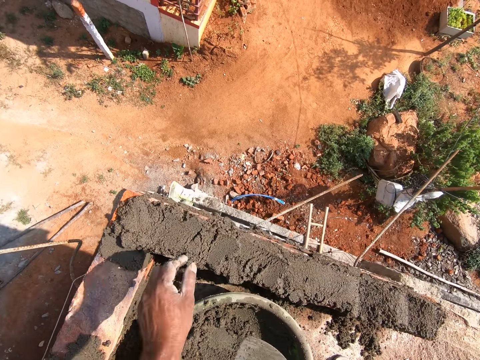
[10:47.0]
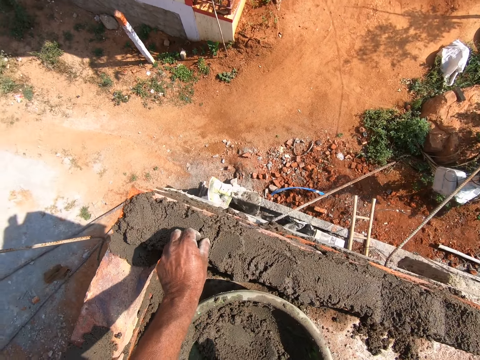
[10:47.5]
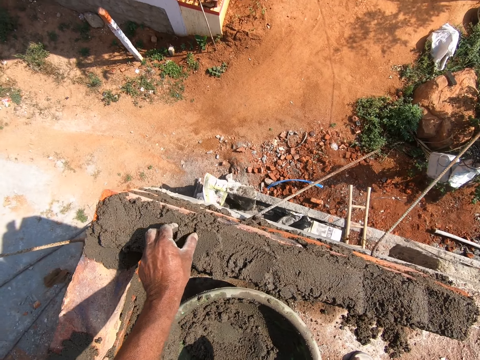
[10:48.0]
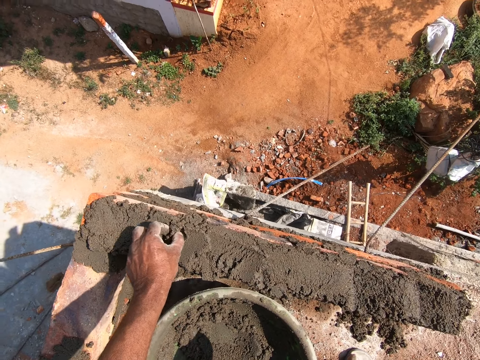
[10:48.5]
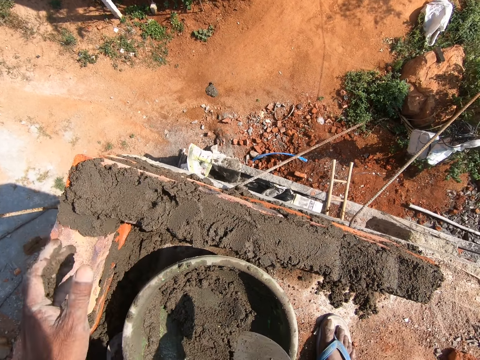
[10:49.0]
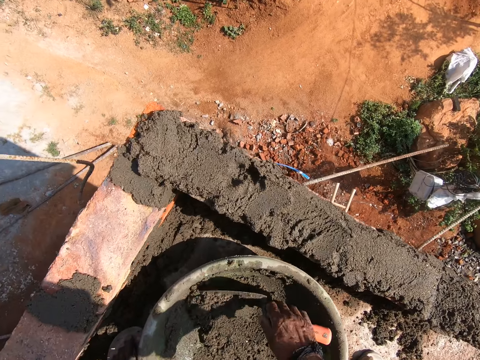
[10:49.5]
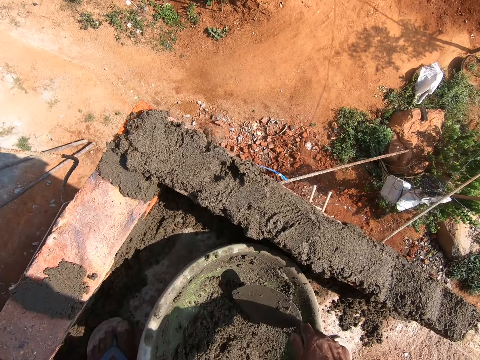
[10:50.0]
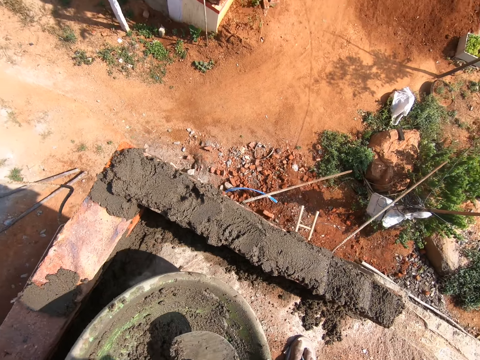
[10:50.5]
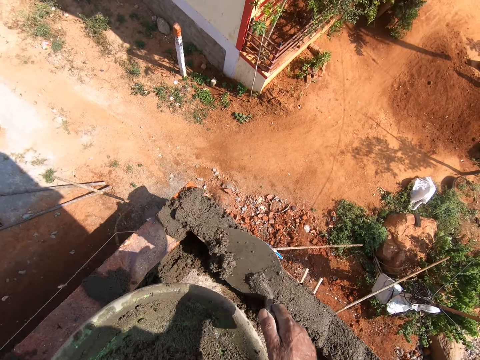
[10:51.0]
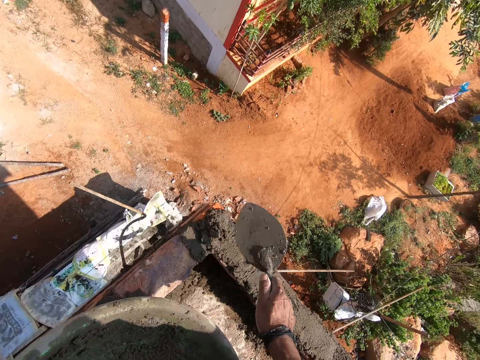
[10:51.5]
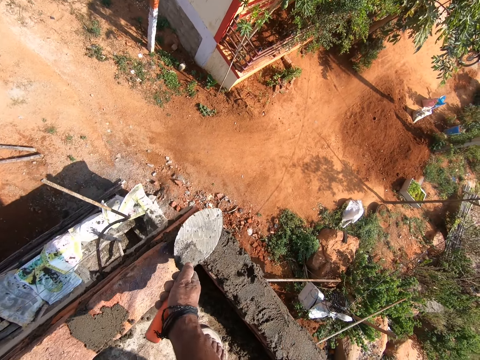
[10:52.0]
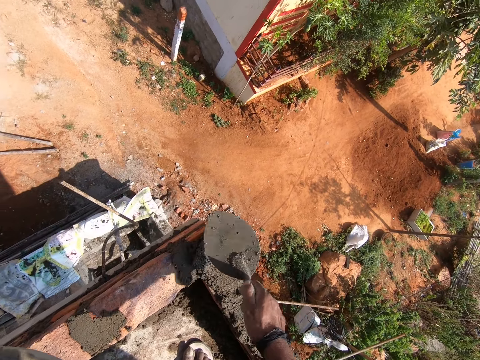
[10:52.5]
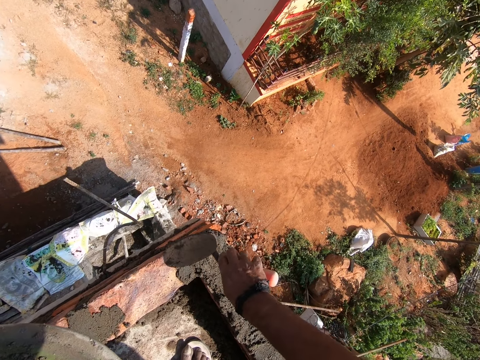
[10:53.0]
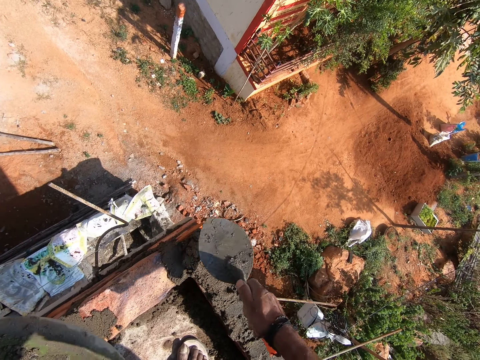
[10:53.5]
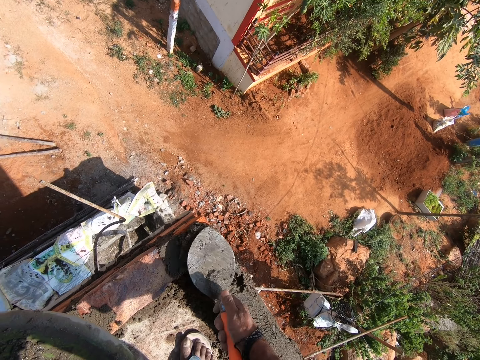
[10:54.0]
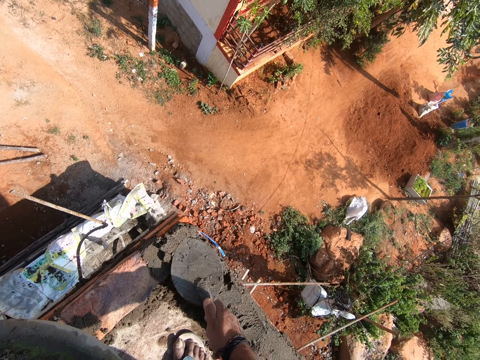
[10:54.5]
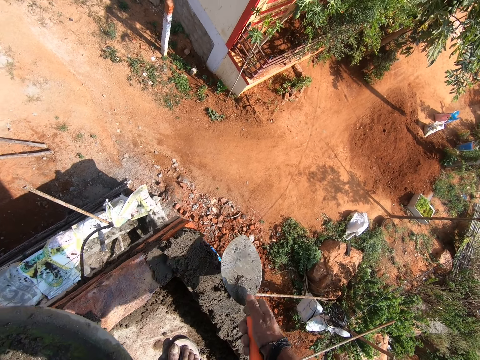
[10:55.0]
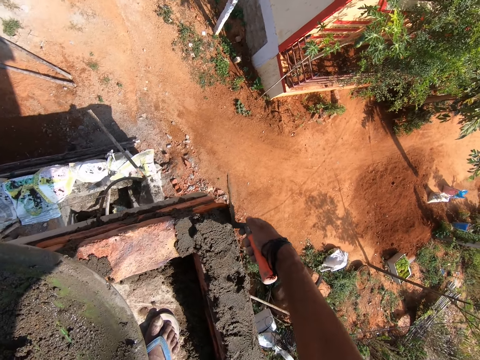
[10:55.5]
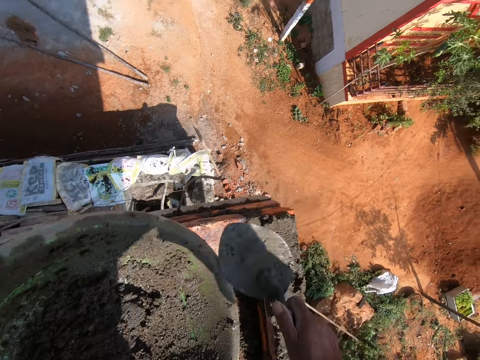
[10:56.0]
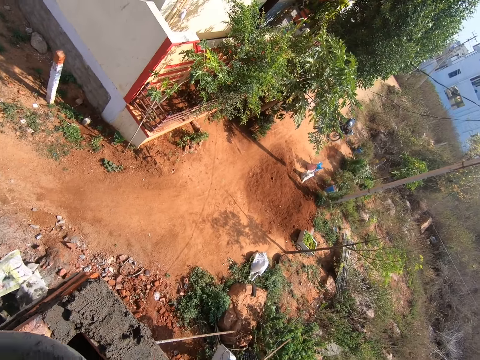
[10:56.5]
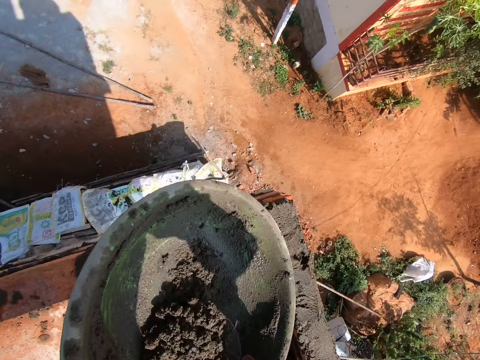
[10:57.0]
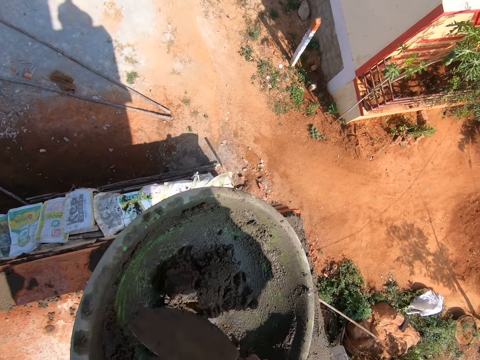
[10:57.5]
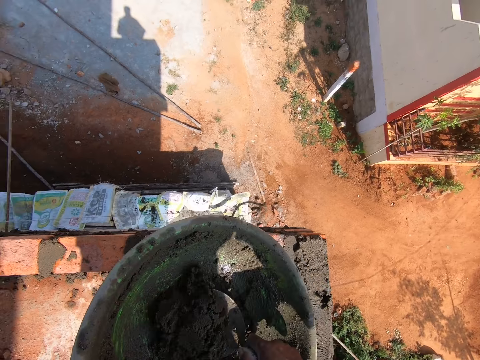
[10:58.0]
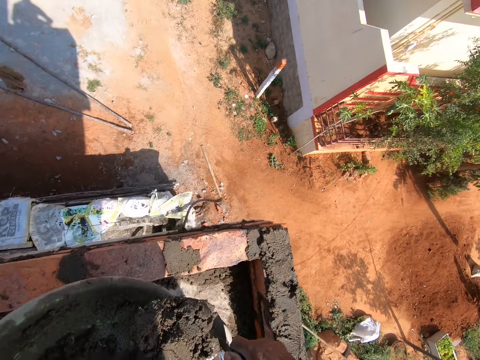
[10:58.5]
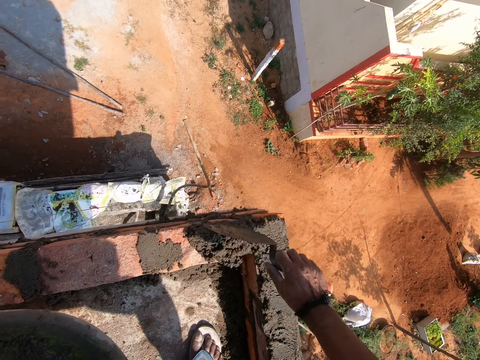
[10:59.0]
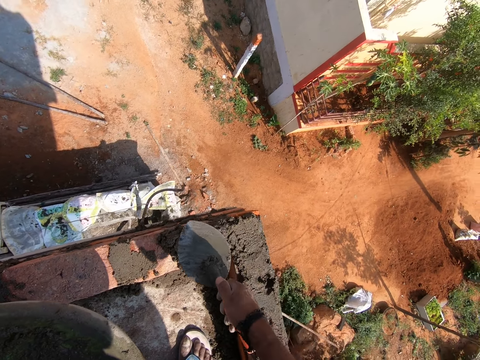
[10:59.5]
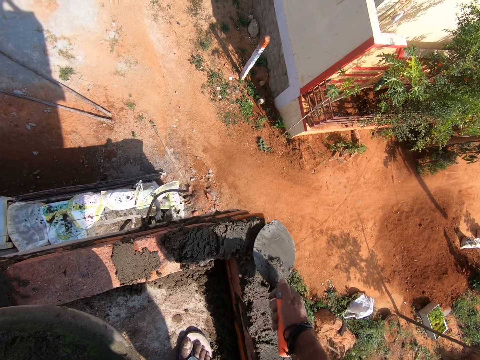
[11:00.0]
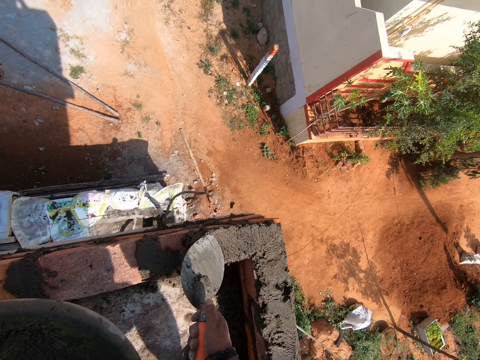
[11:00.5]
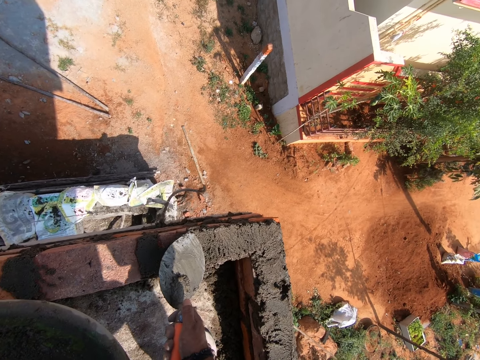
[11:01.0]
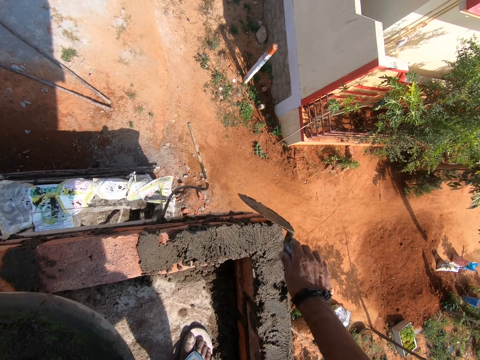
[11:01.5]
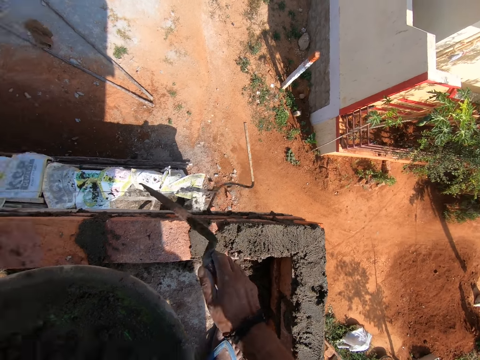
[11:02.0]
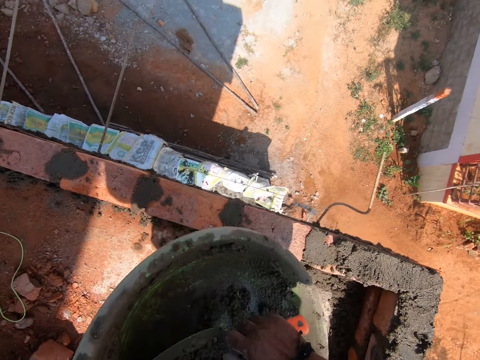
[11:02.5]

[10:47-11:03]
The camera wearer removes a stone from cement or sand. They mix the sand. They put the cement on a brick. They mix the sand. They put the sand on the bricks.

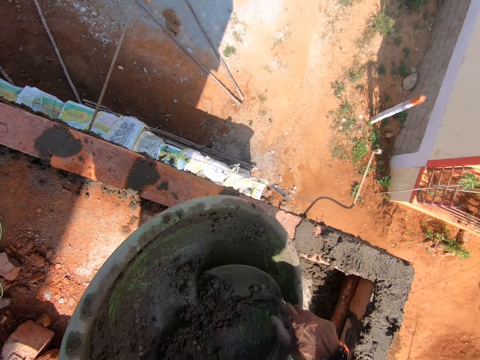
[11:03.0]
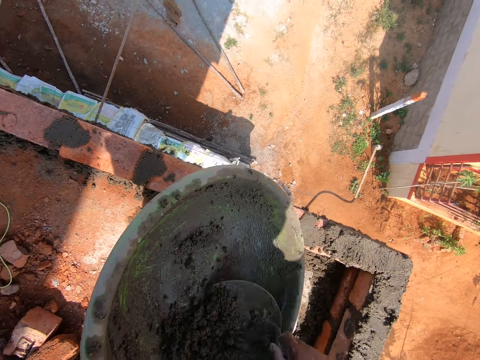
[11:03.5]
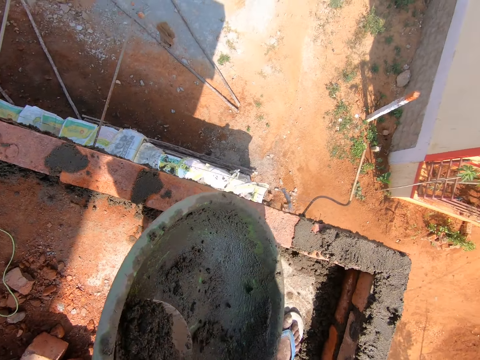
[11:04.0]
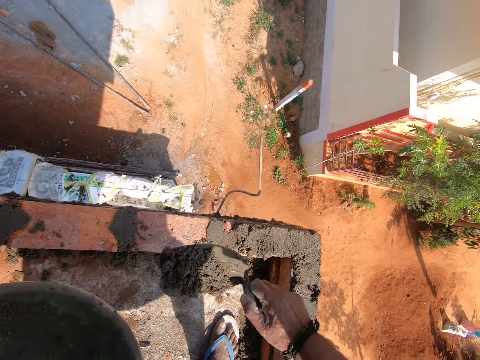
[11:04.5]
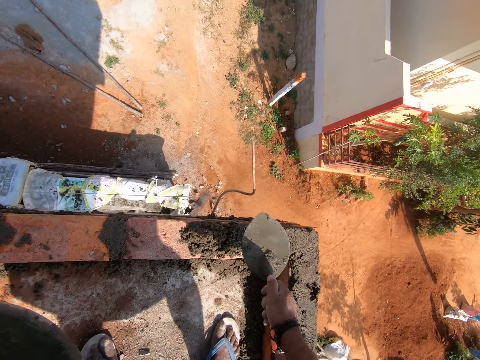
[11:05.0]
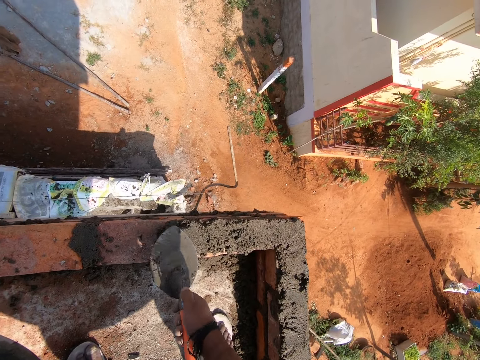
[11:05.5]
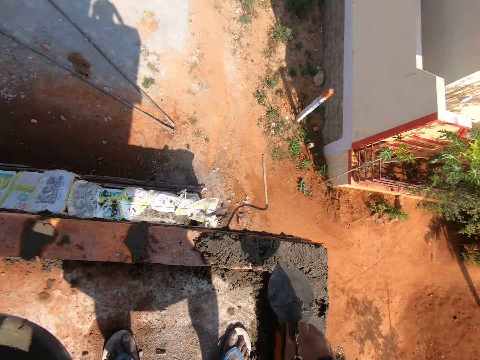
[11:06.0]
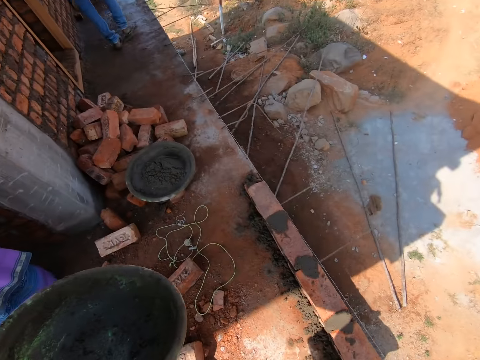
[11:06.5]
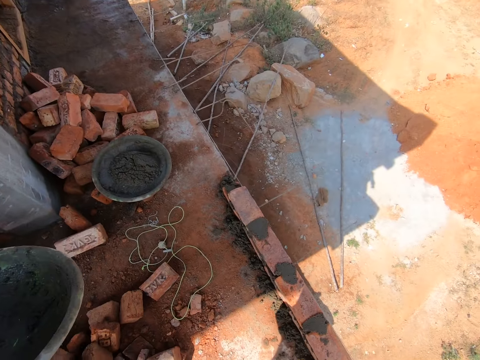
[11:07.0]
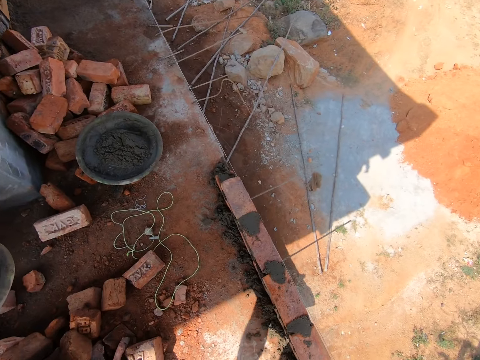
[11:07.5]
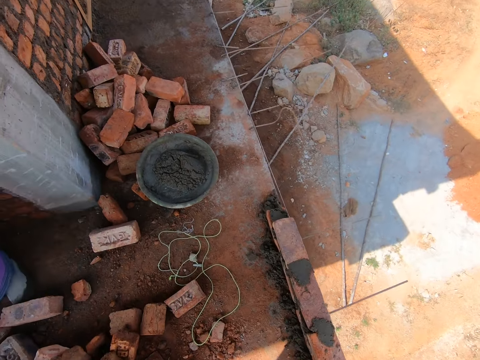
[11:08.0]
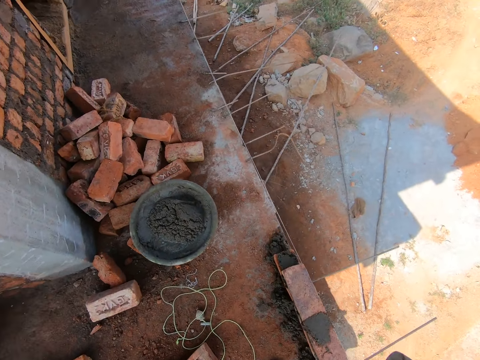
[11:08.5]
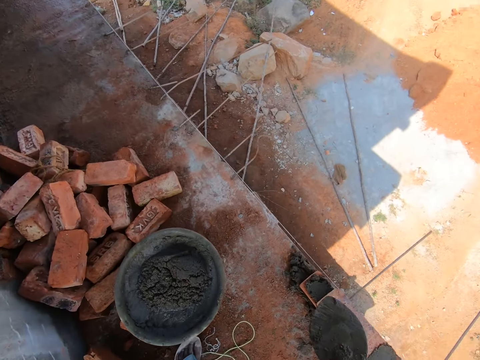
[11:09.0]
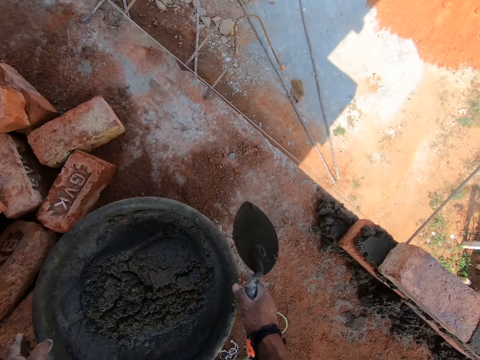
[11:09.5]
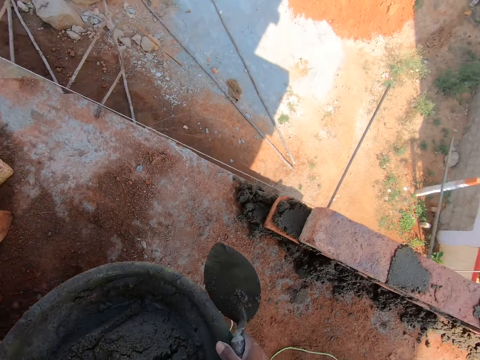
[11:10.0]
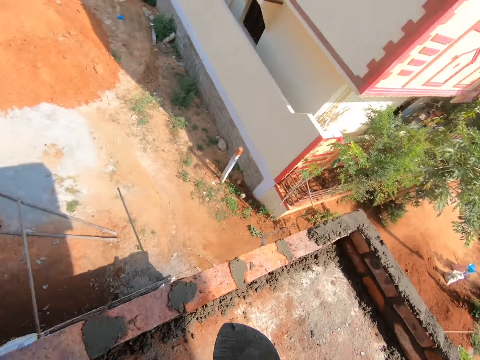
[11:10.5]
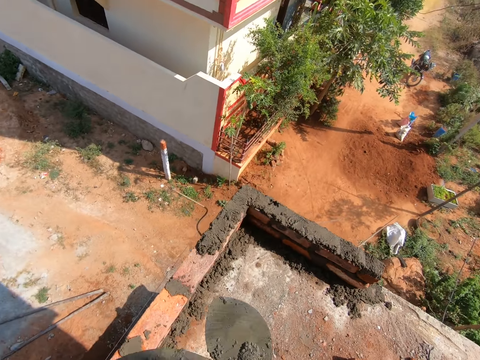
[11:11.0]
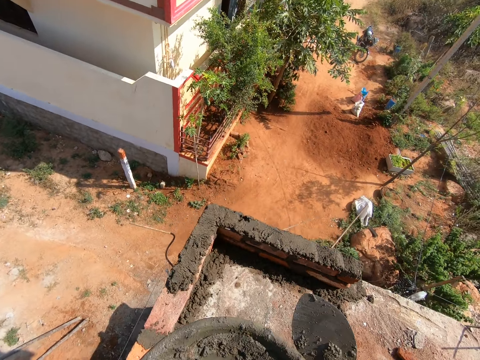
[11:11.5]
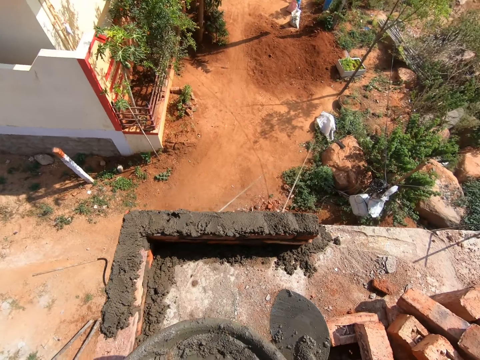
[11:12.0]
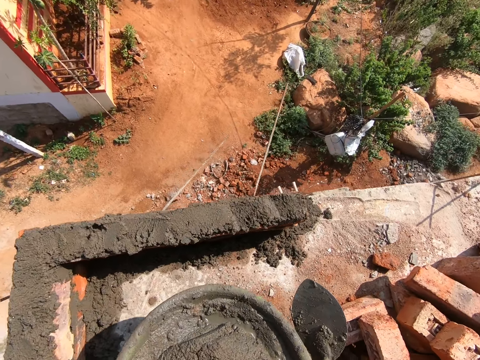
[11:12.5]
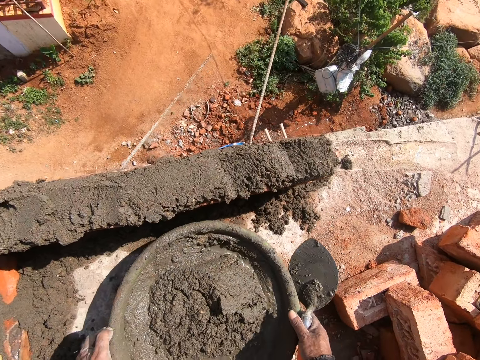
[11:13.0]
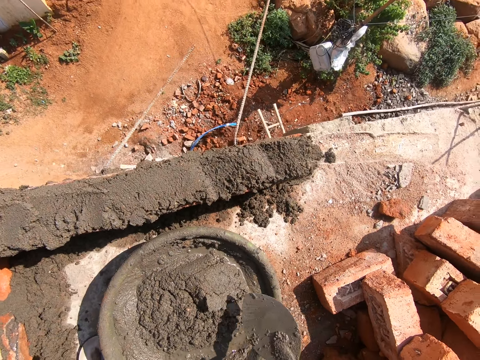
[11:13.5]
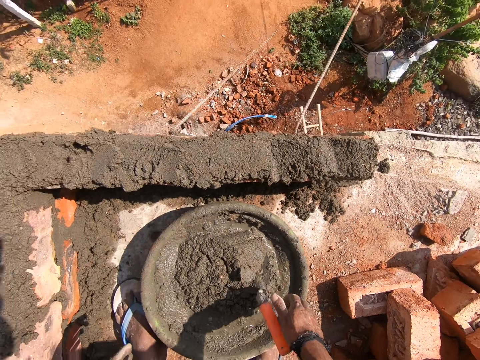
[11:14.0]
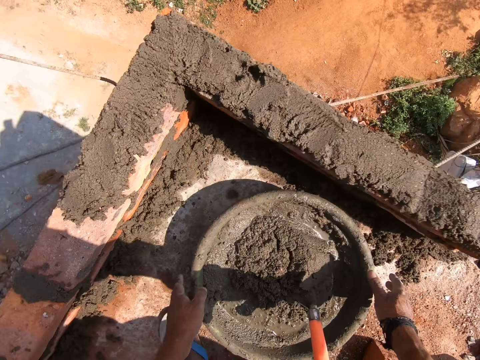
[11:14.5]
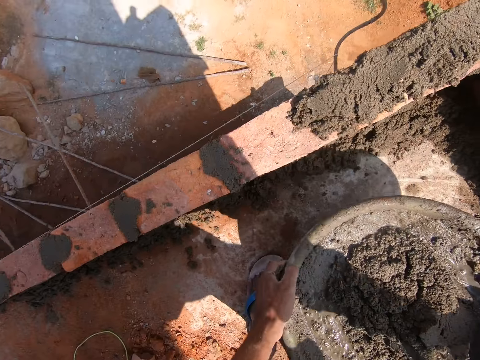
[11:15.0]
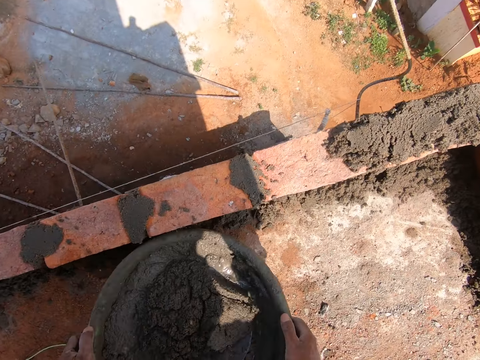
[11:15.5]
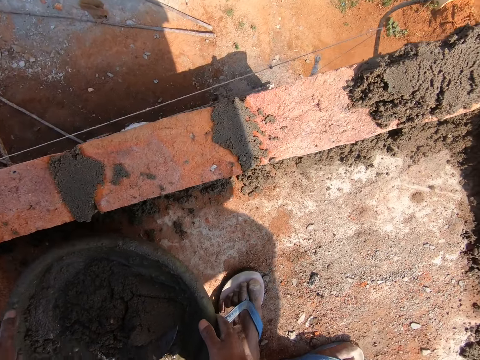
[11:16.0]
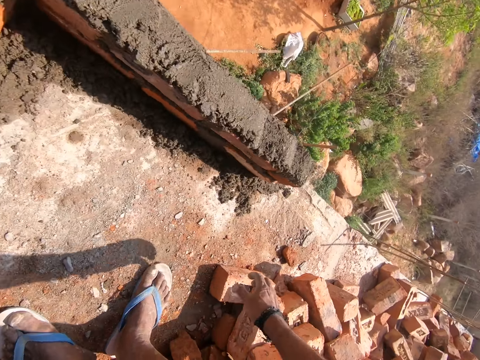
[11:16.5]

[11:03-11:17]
The camera wearer mixes sand. They put sand on the bricks. They look around. They walk around. They pick a basin of cement, drop the basin, put a trowel in the cement and move the basin.
